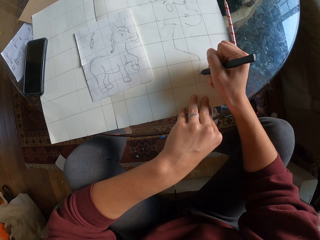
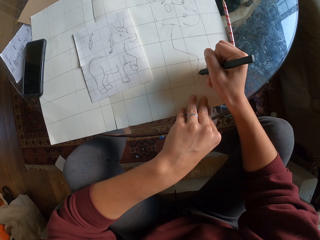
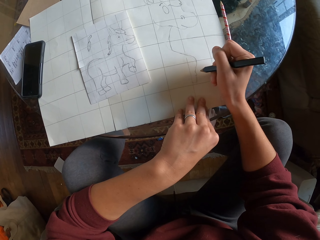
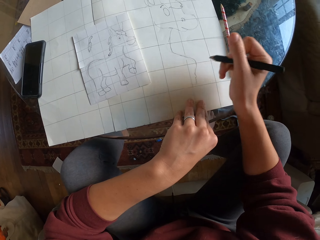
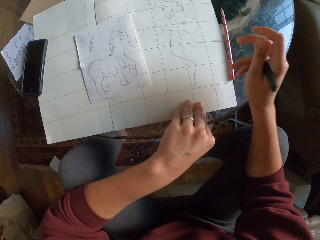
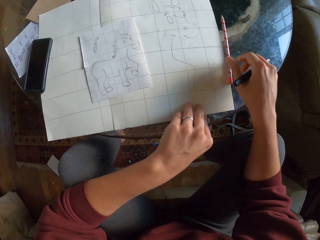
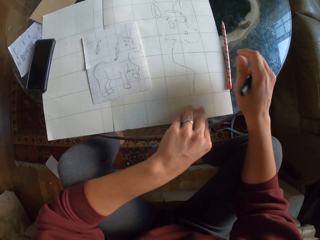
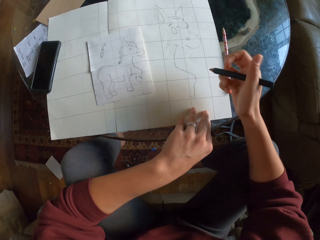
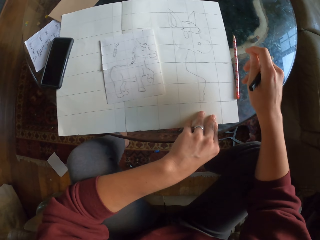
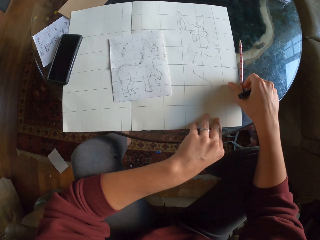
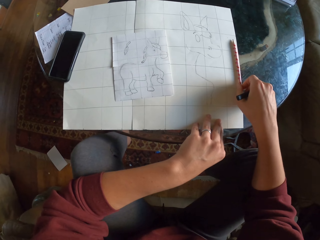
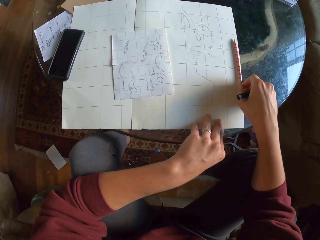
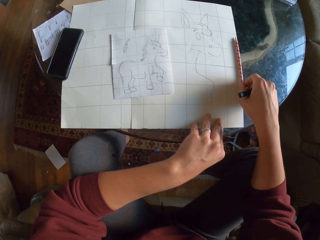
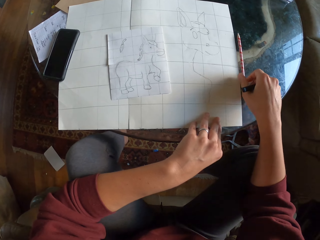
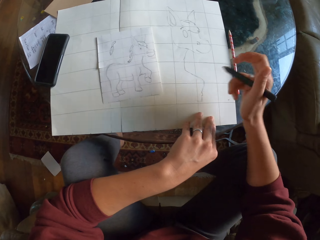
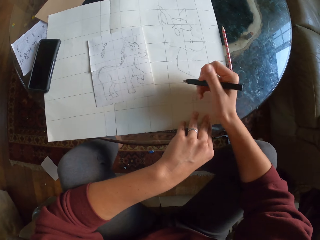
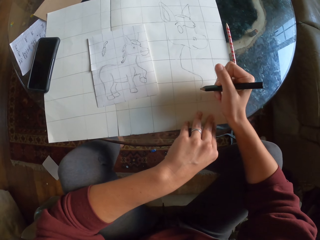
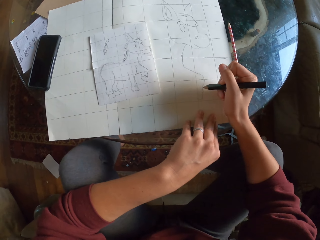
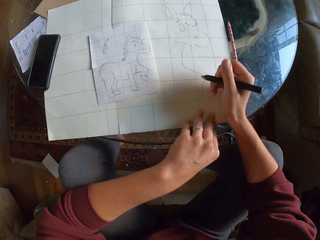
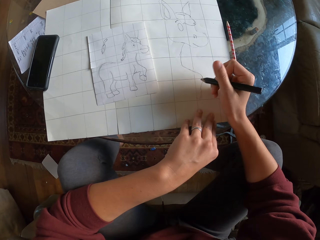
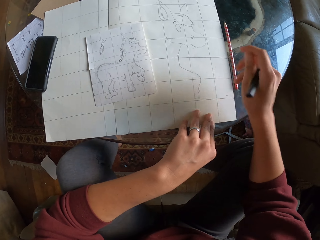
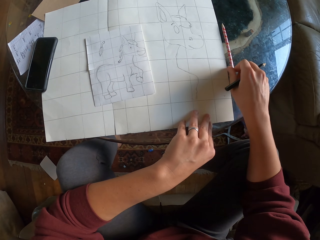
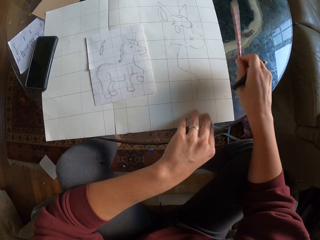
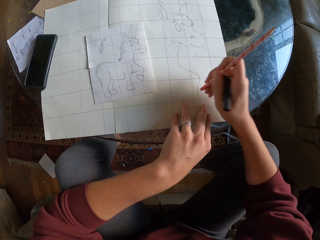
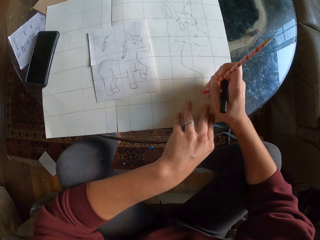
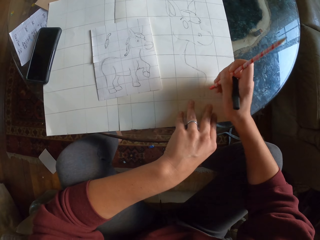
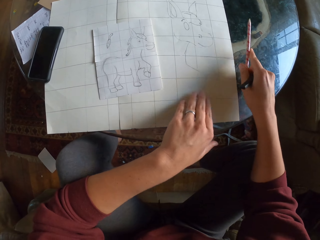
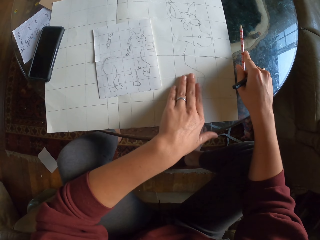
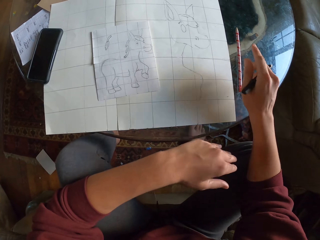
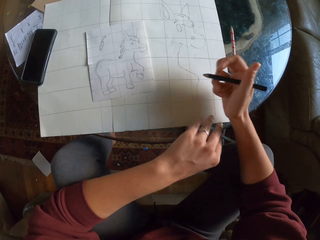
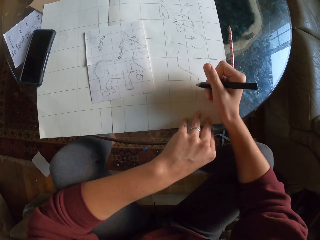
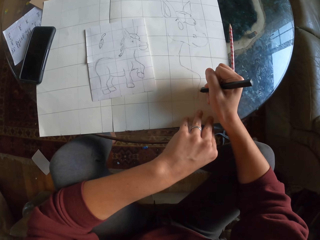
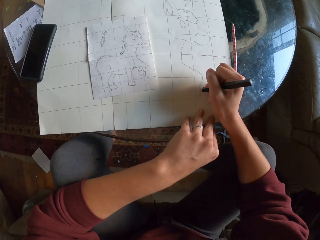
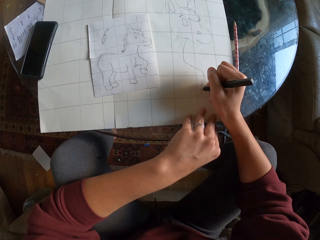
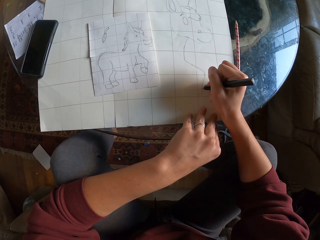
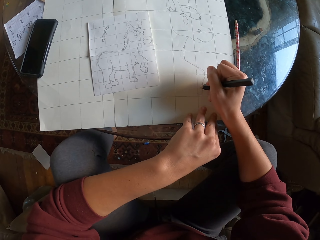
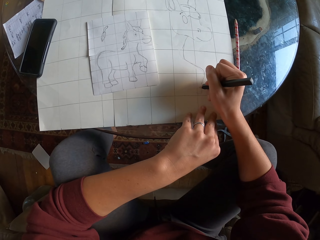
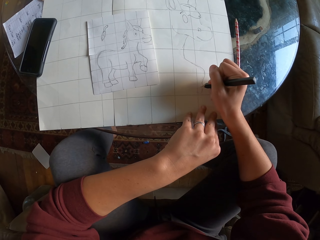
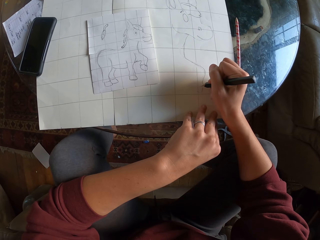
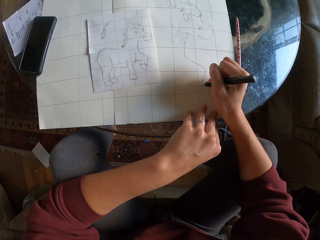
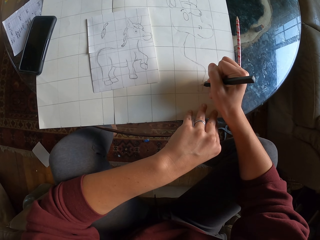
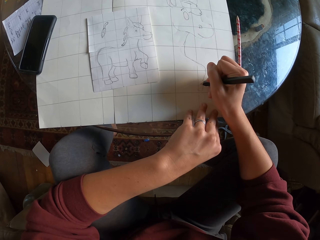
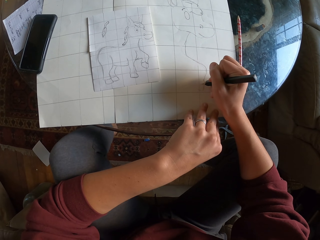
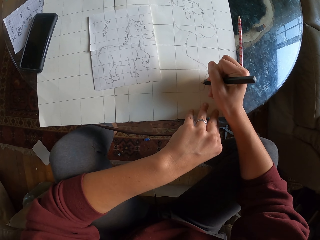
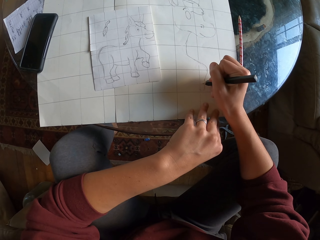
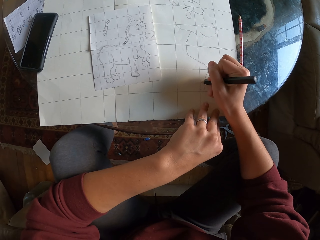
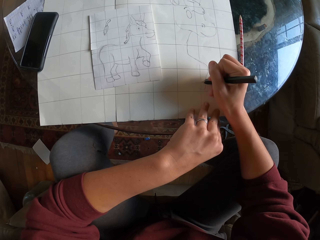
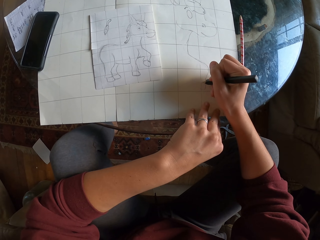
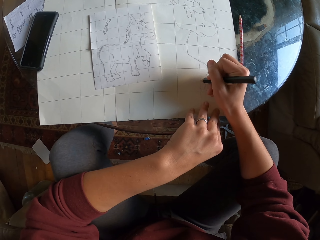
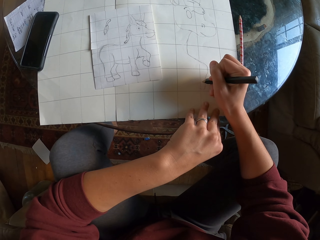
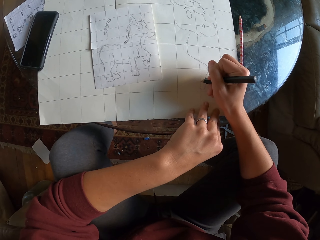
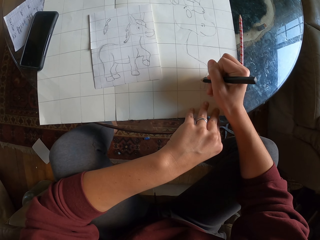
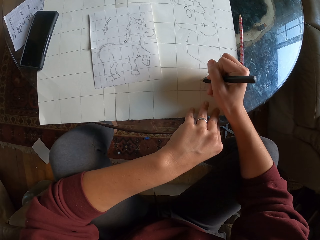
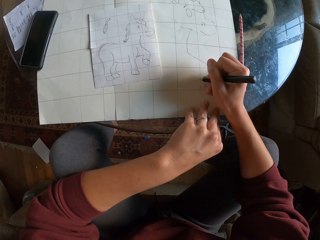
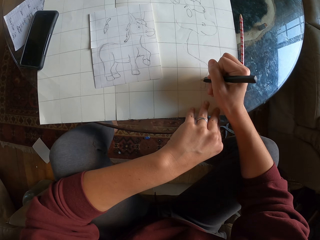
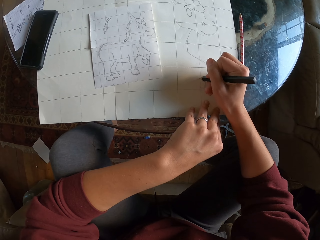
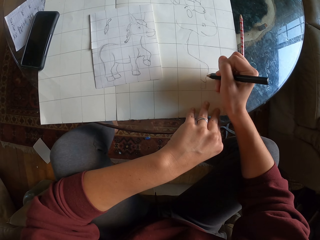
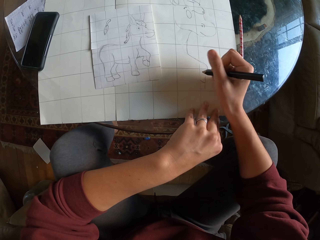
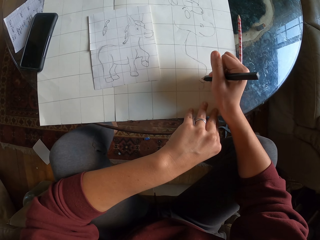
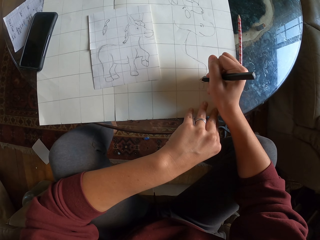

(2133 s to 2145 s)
The camera wearer holds a pencil. They pick up the pencil on the table. They erase the drawing with a rubber. They wipe the drawing paper with their hand. They place the pencil on the table. They sketch on the drawing paper.

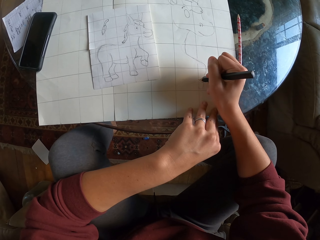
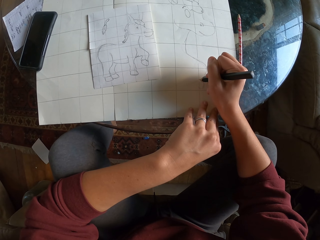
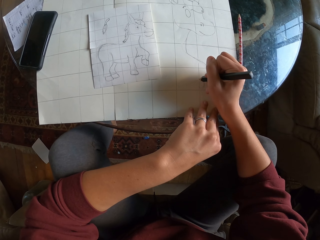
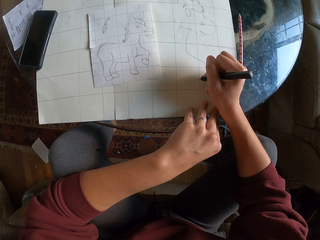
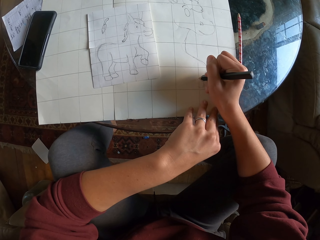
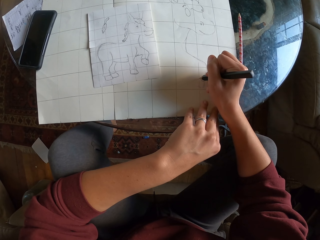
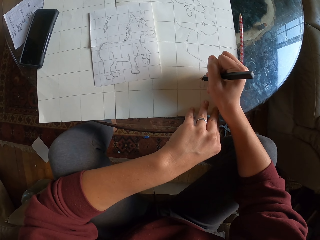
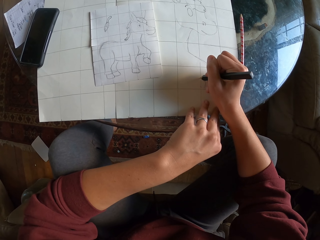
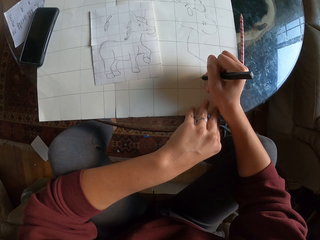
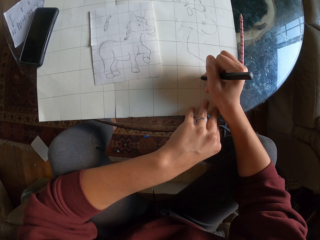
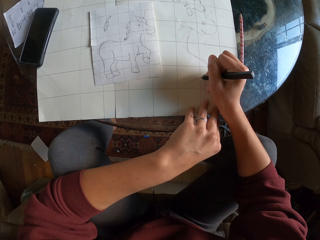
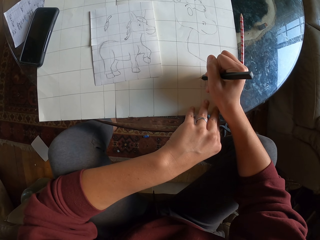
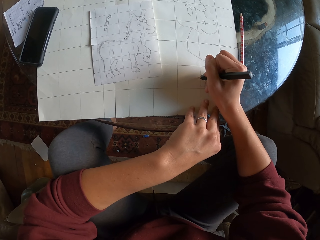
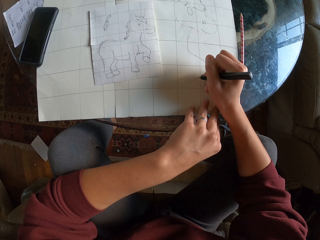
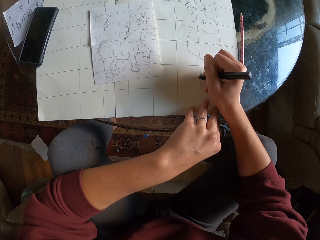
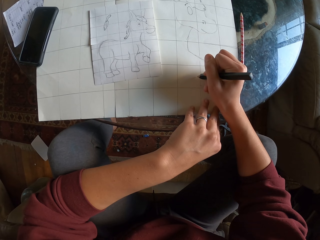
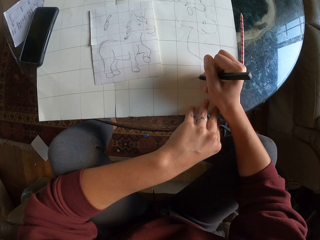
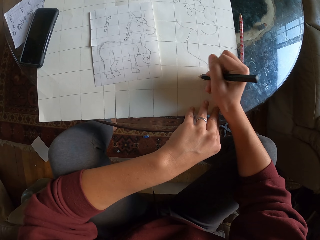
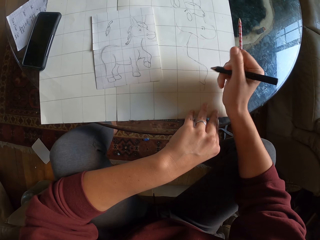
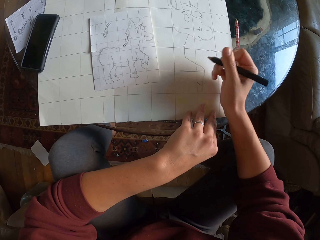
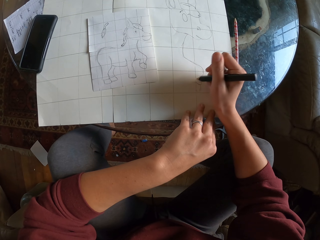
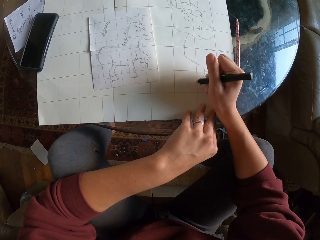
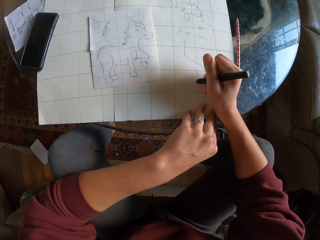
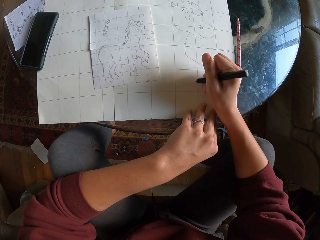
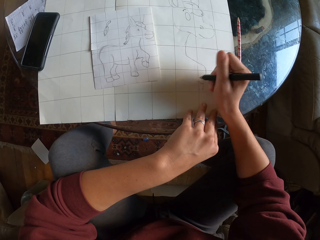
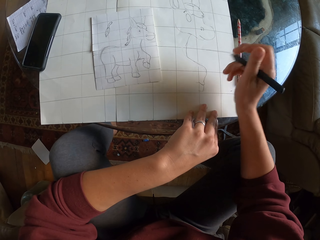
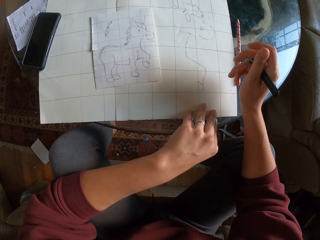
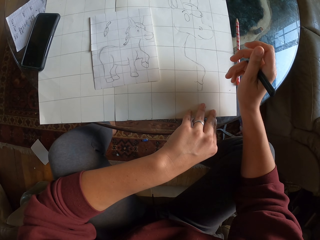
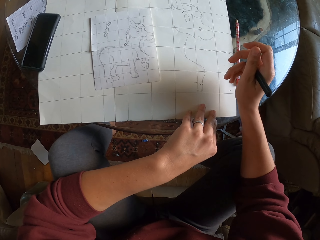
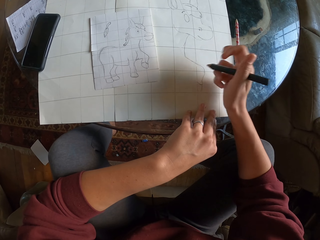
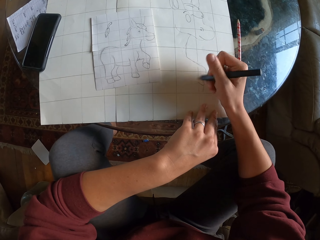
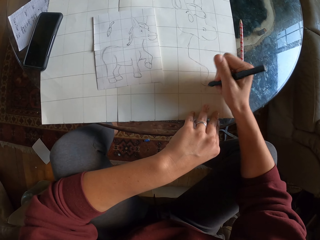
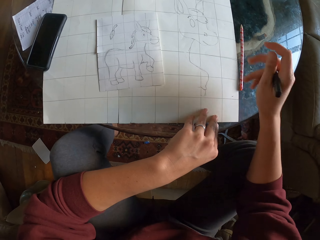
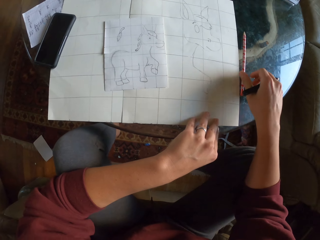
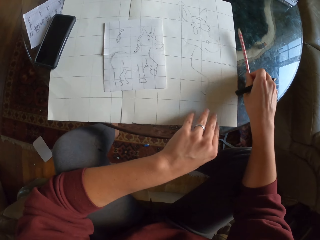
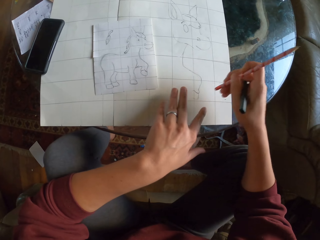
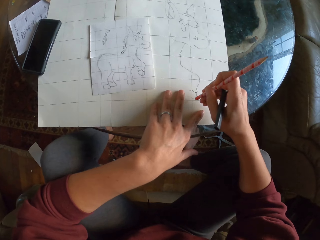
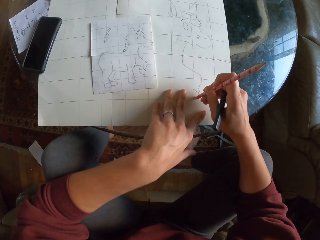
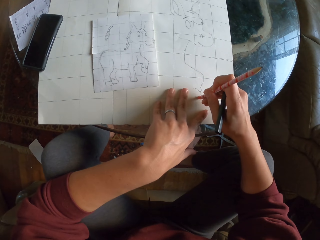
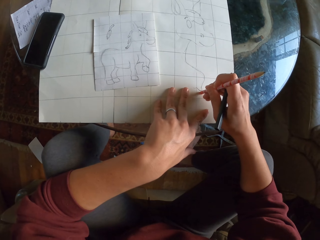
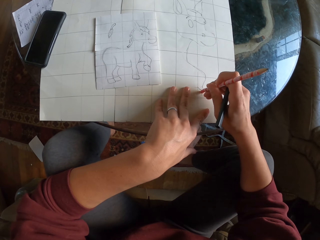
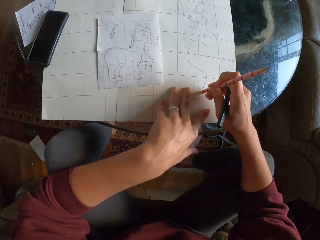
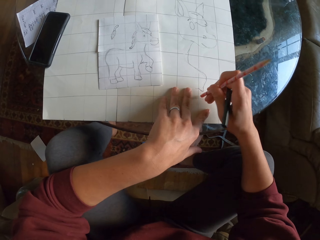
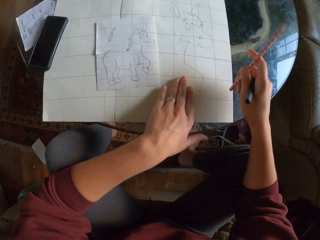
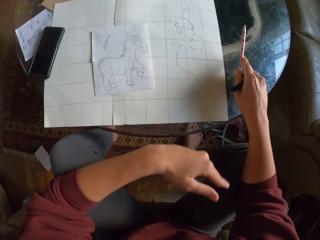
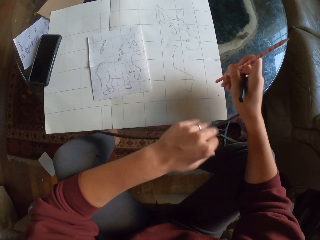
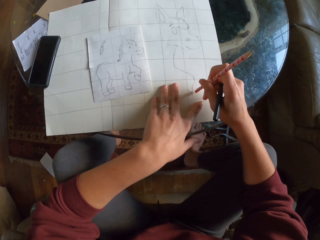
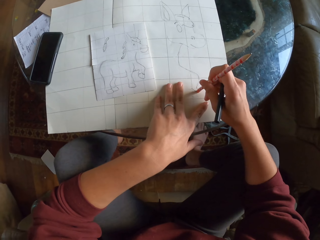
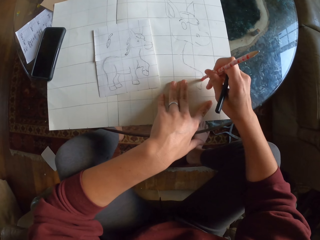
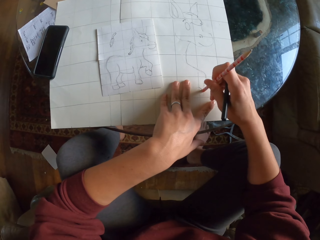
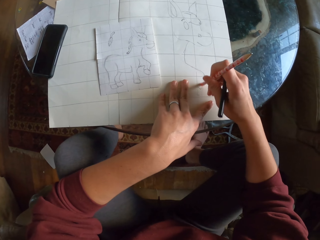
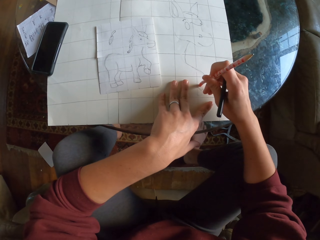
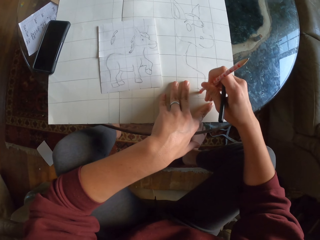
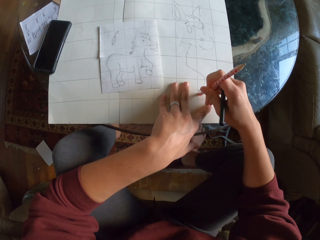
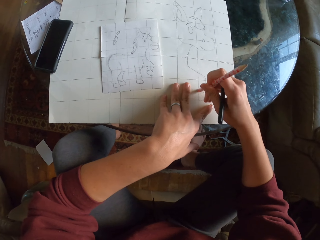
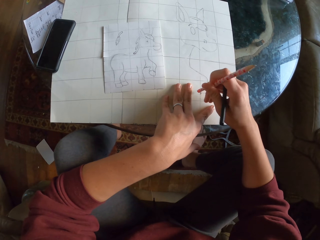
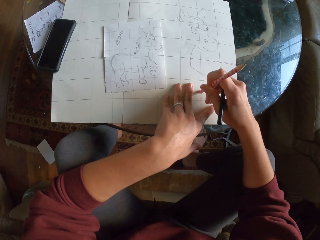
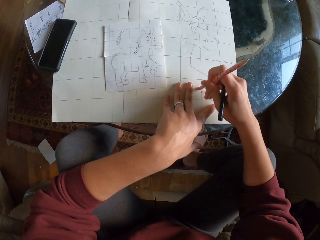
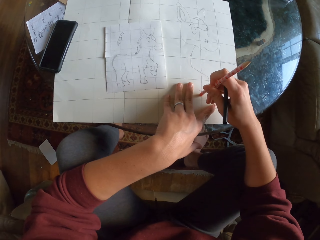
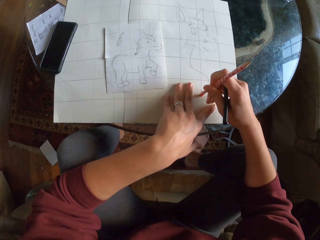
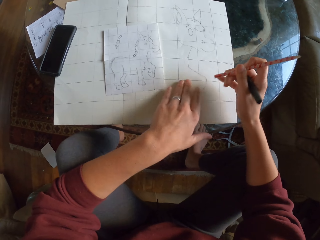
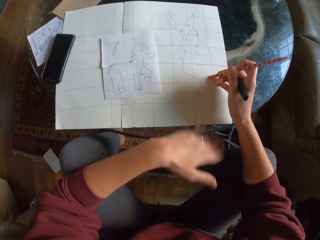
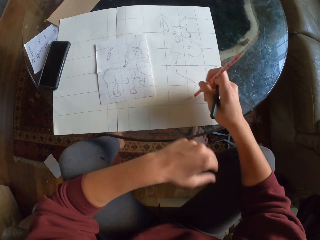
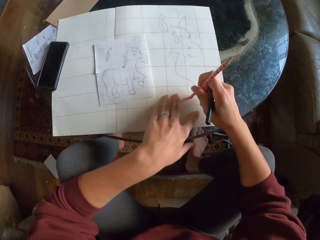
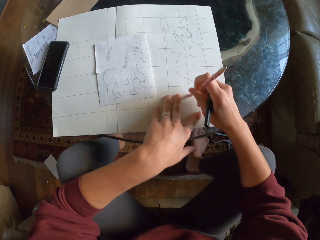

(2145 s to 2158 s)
The camera wearer picks up the pencil on the table. They erase the drawing with the rubber. They wipe the drawing paper with their hand. They erase the drawing with the rubber. They wipe the drawing paper with their hand.
